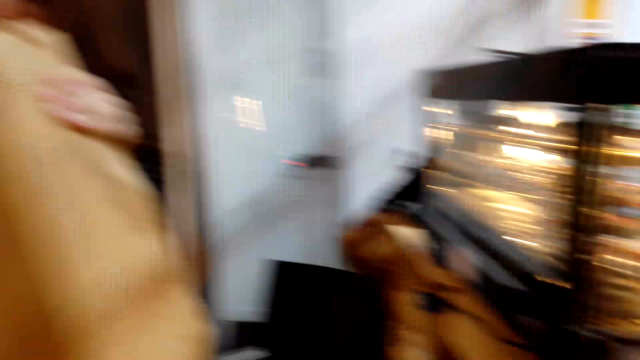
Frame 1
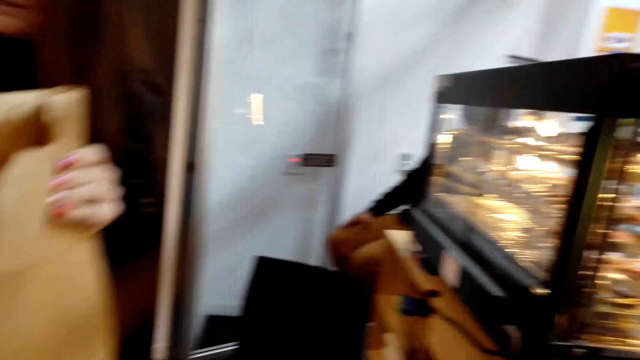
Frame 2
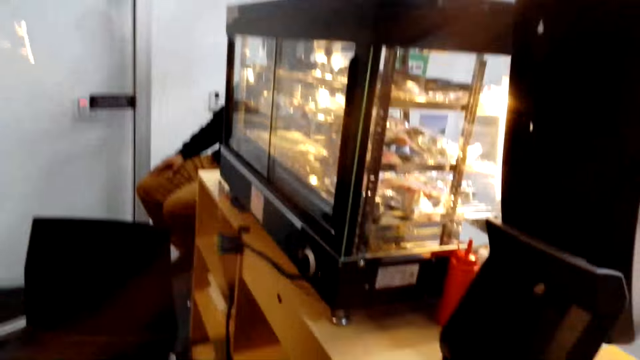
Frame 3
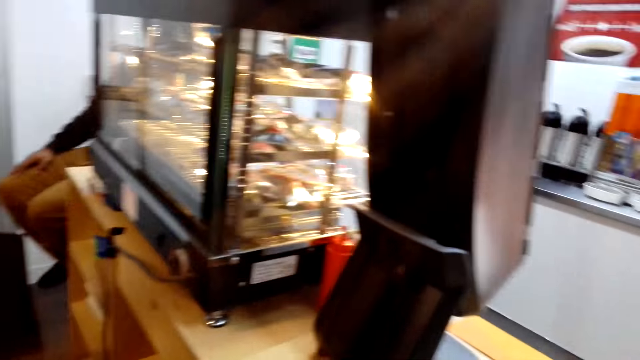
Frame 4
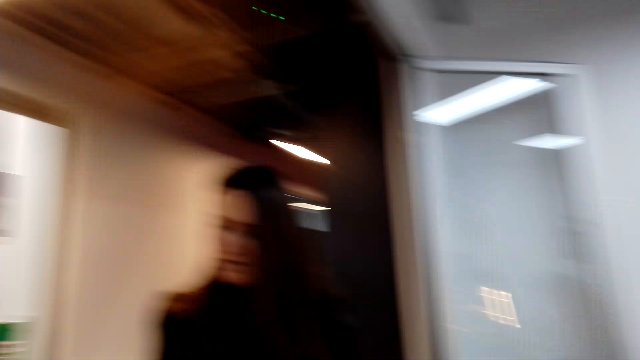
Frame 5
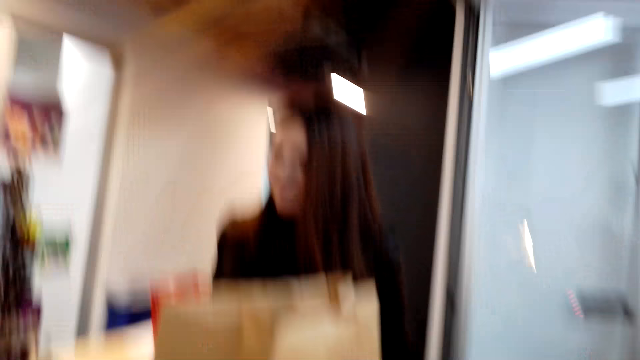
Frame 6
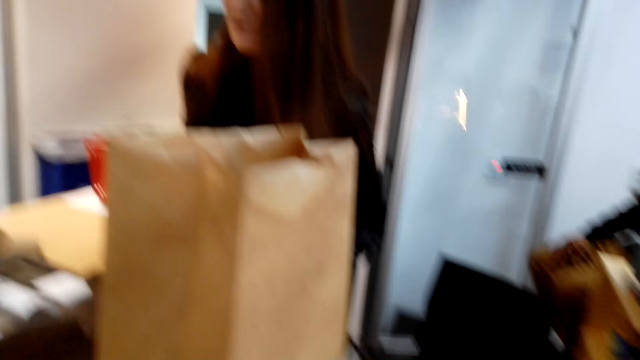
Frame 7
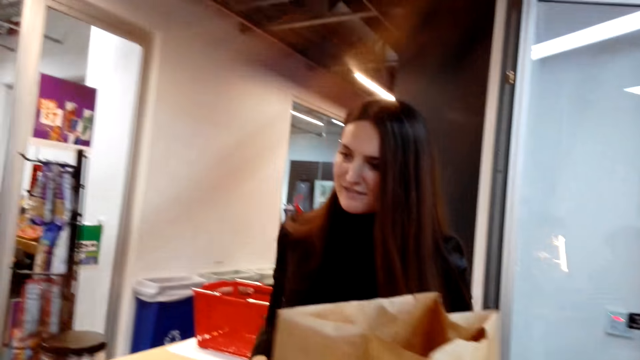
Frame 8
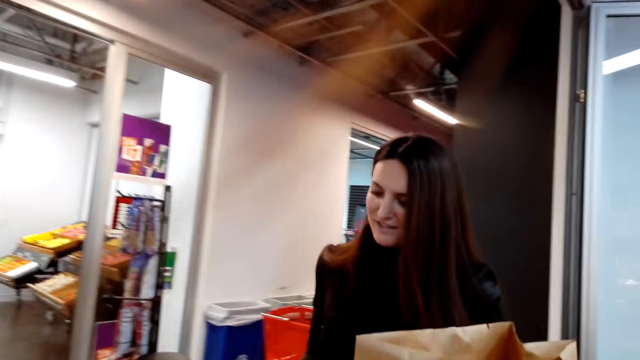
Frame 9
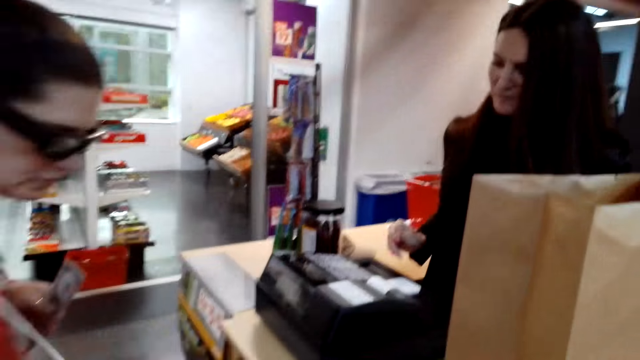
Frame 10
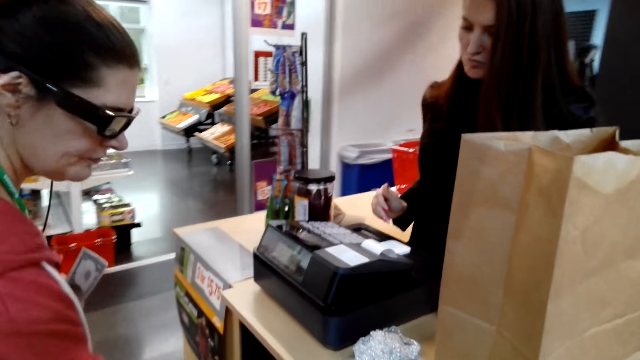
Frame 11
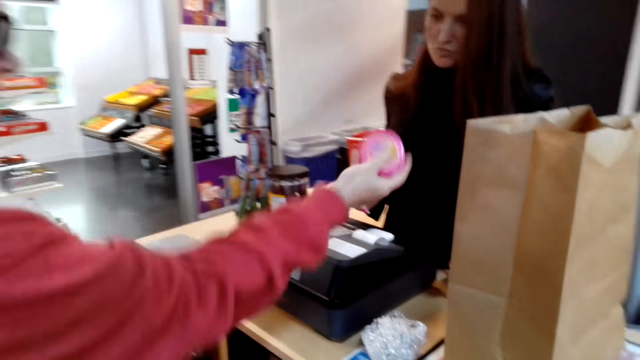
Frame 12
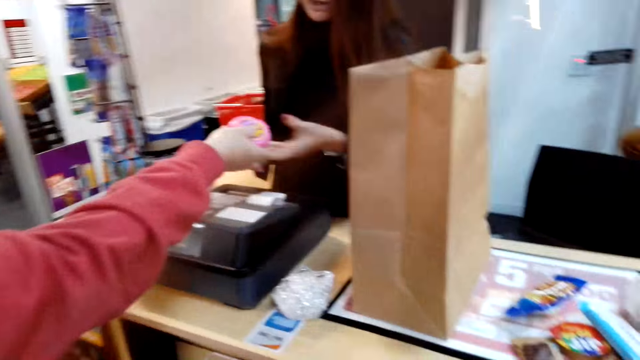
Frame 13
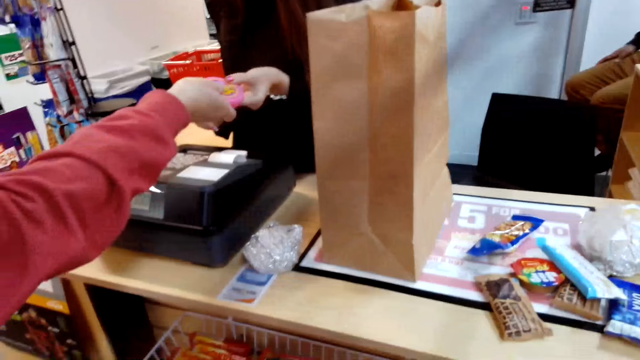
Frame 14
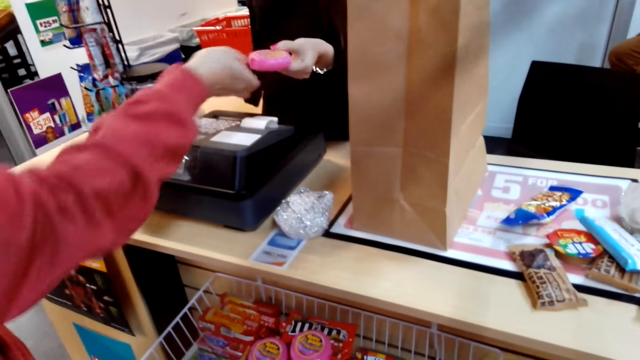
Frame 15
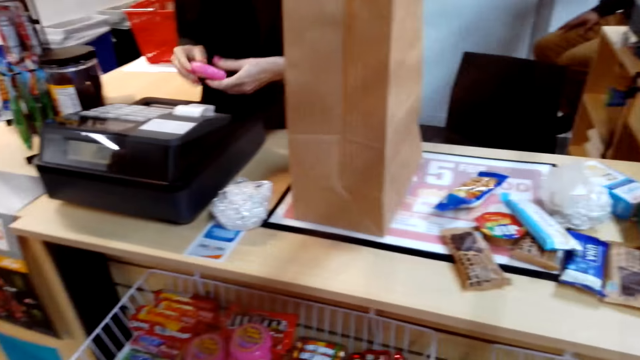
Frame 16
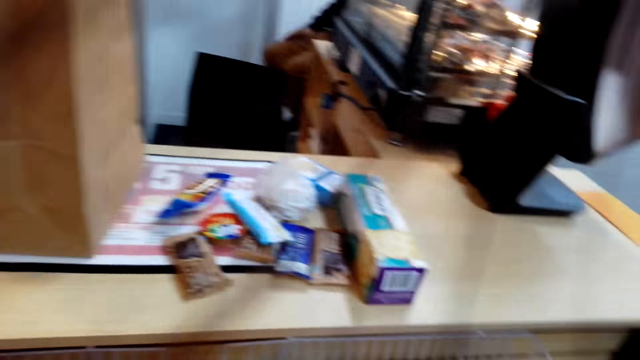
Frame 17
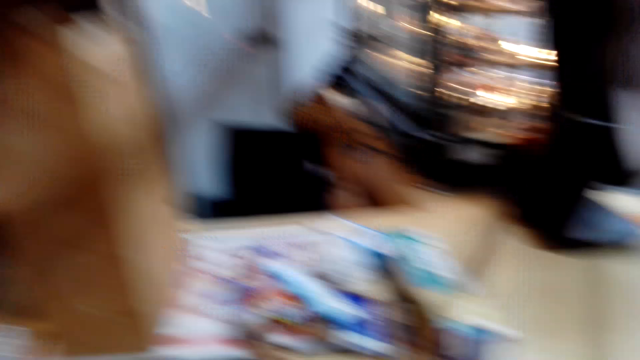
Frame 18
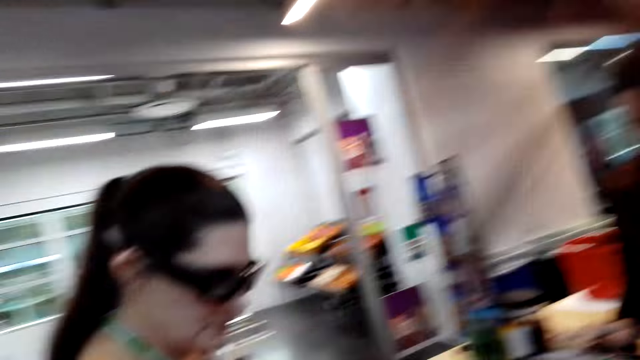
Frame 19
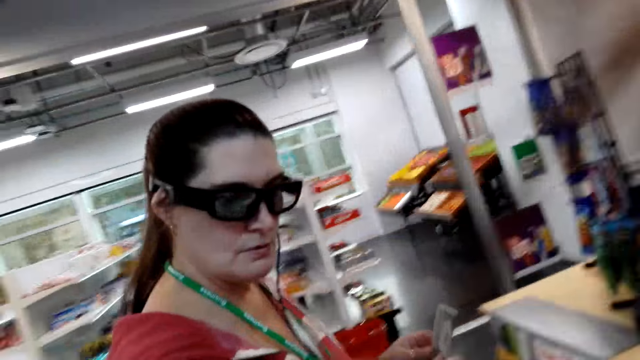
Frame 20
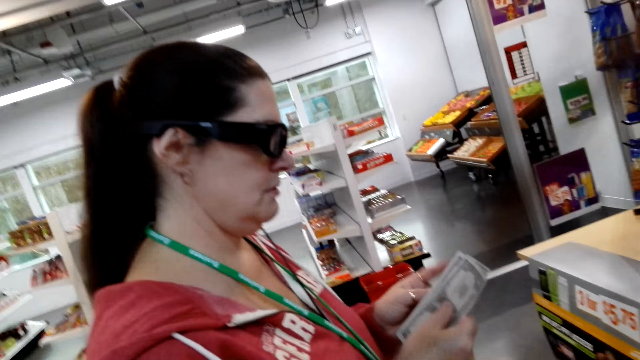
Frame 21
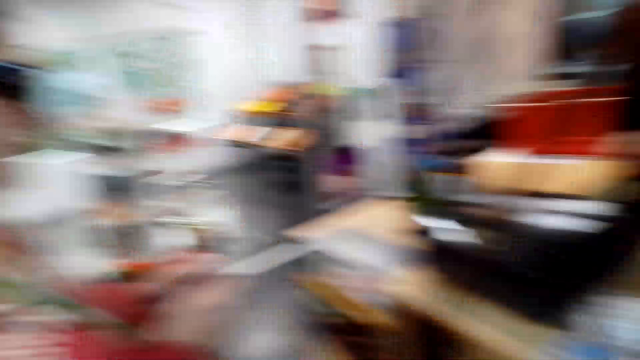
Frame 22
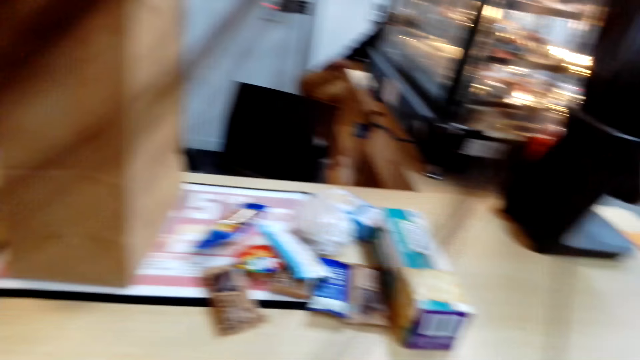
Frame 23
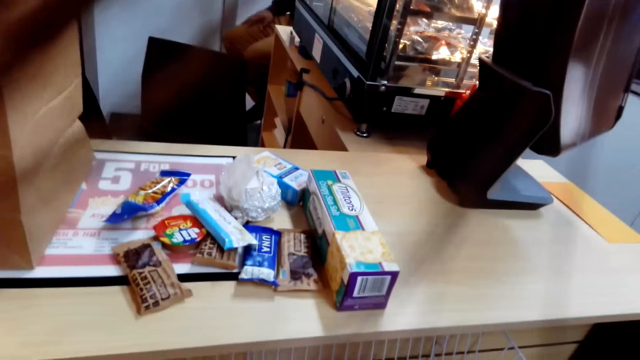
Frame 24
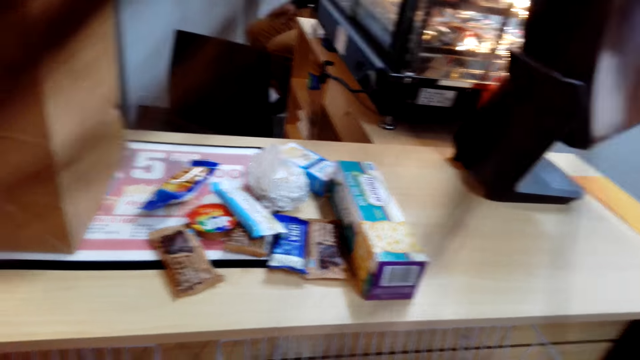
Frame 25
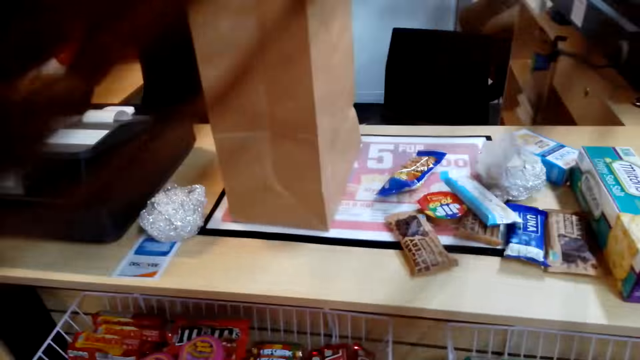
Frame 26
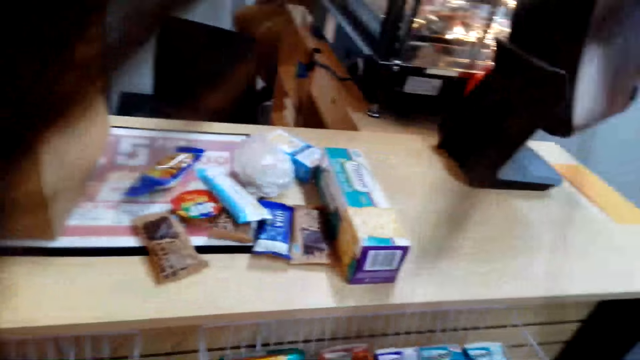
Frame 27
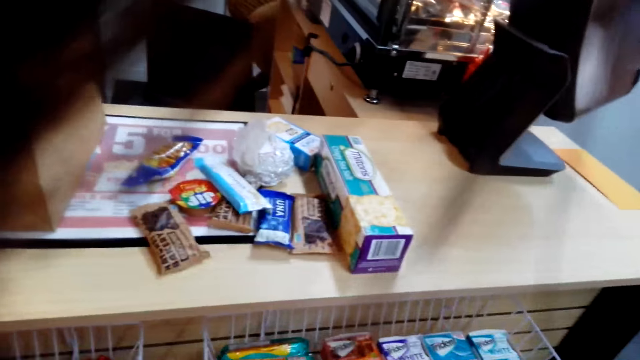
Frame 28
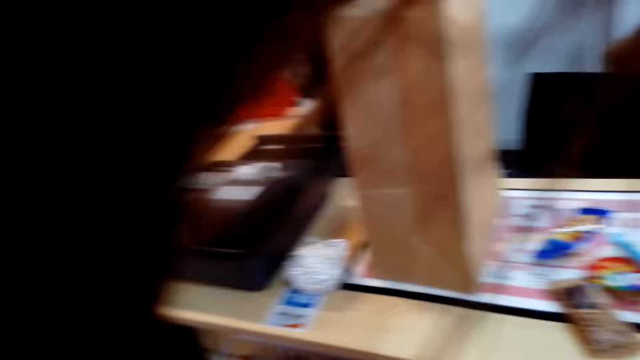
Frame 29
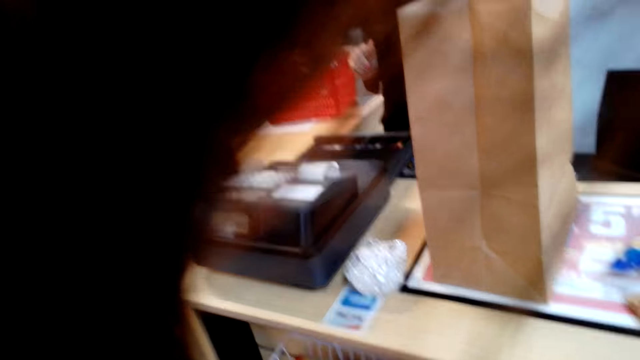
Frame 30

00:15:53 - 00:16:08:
A woman places the shopping bag on the counter. The camera wearer stares at the display cabinet. The woman talks to the camera wearer and another woman. The other woman picks something and hands the toy to the first woman. The camera wearer stares at the counter. The first woman enters the product data to the machine. The camera wearer talks to the other woman. They stare at the counter. The first woman talks to the camera wearer.

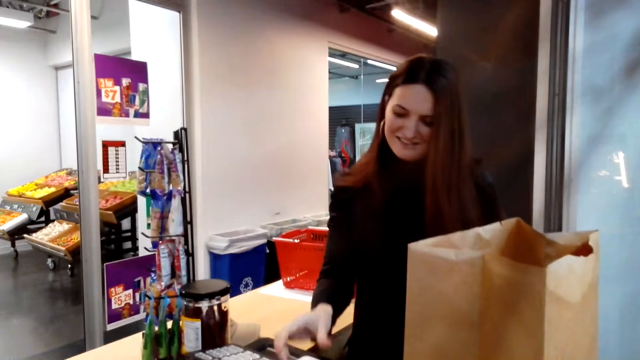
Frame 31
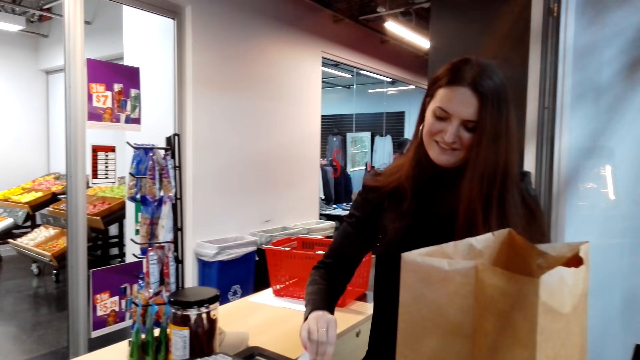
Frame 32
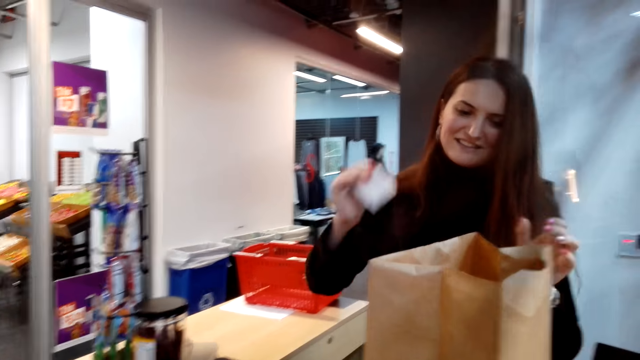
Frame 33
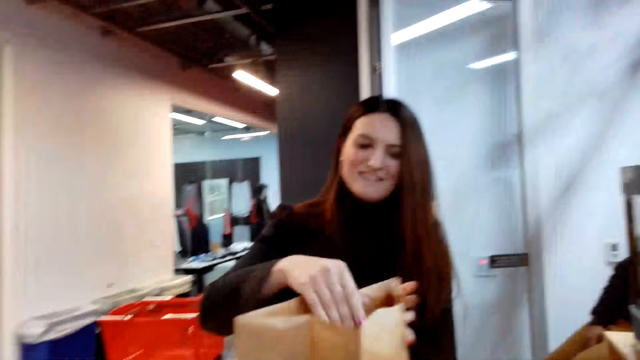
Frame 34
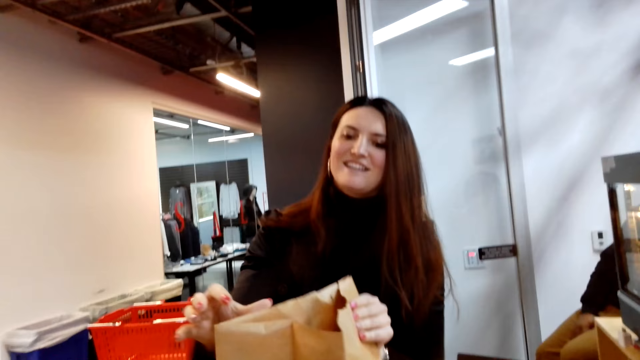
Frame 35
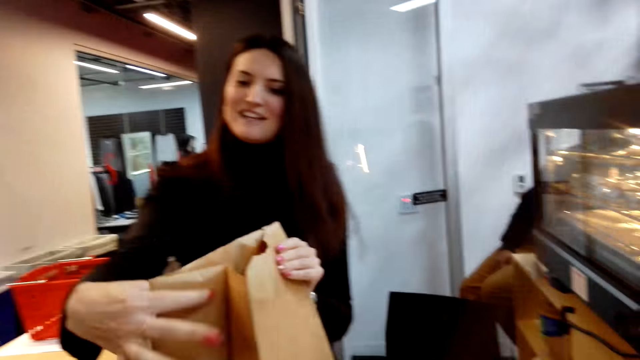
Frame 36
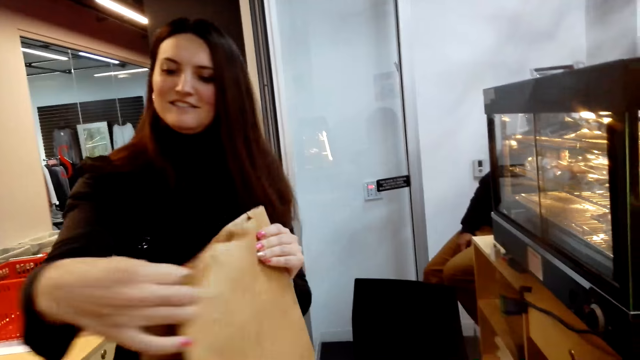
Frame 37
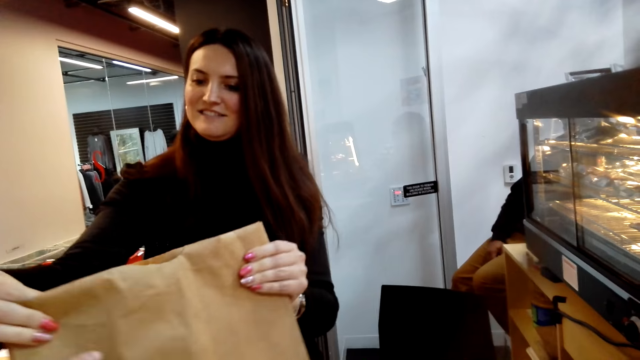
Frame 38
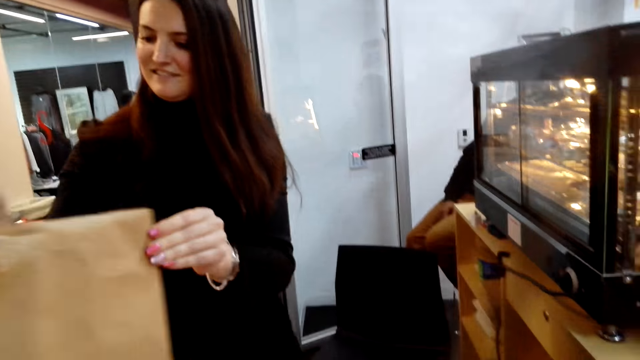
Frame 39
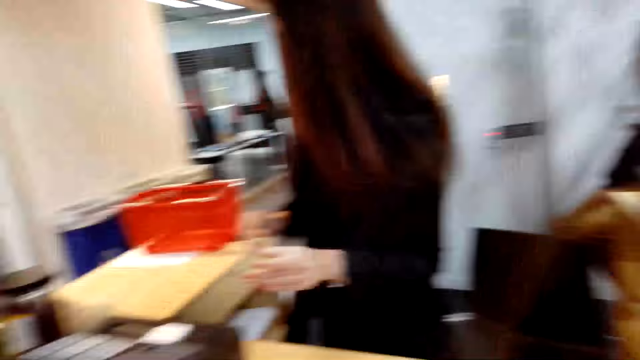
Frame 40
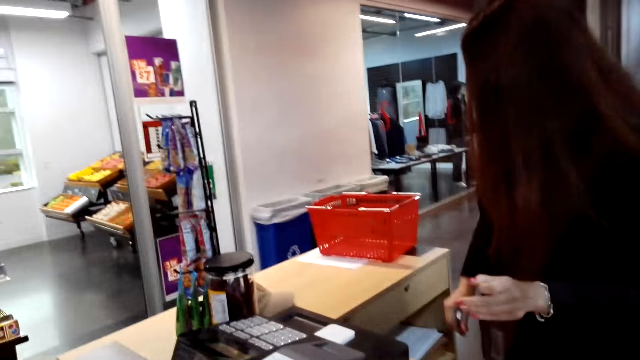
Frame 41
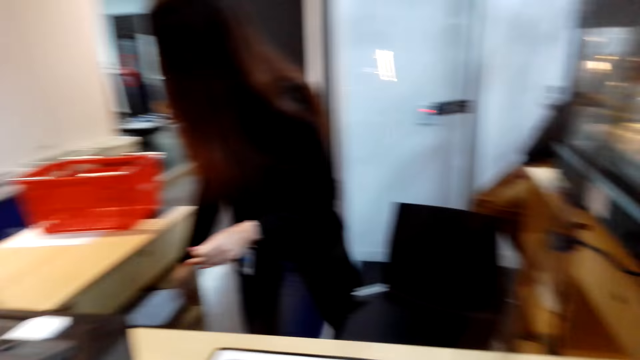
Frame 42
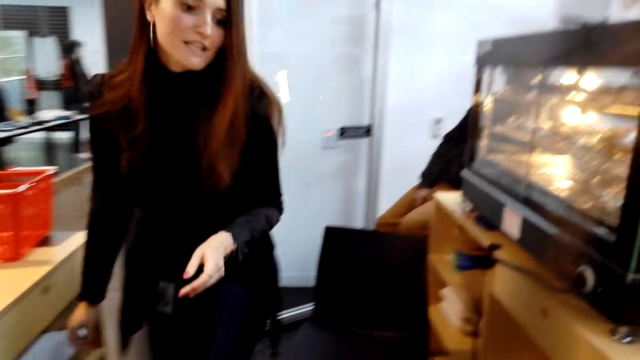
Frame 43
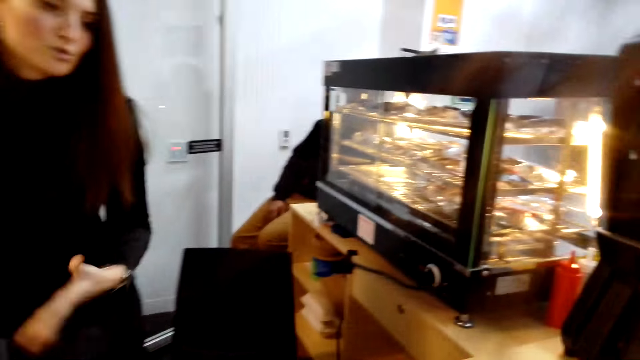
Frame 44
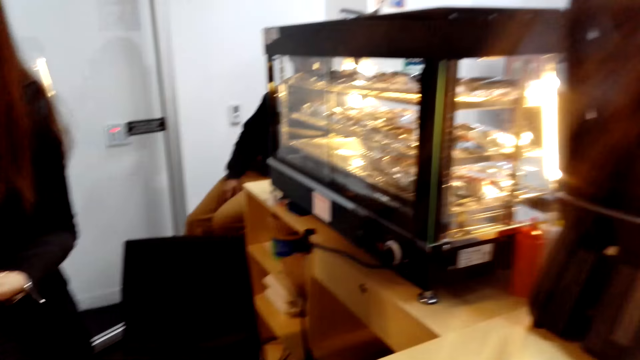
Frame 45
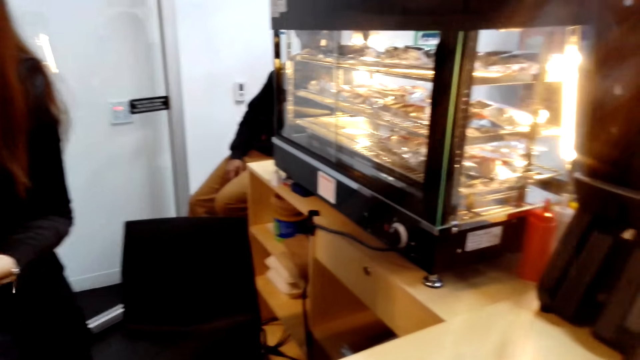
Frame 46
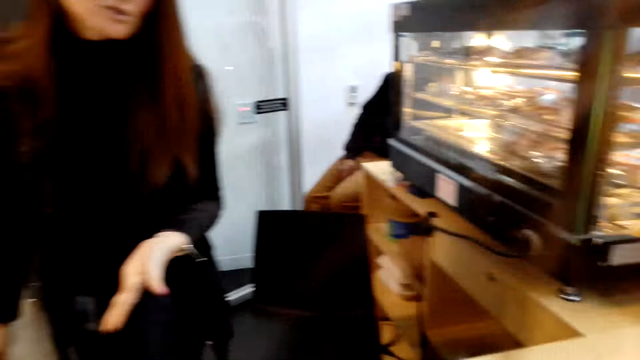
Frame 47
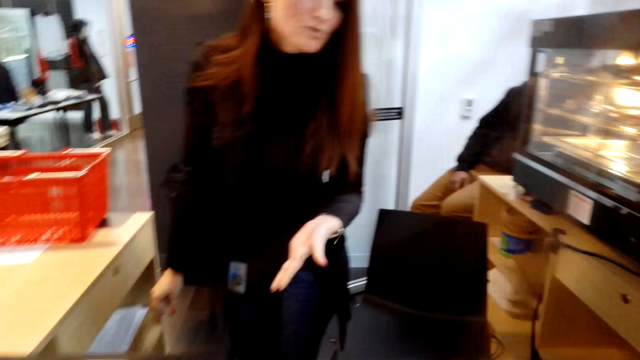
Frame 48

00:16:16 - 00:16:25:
A woman peels off. The woman places the receipt in the shopping bag and converses with another woman. A woman hands the shopping bag to the first woman. The other woman picks a bag. The camera wearer stares at the first woman. The first woman converses with the camera wearer.
